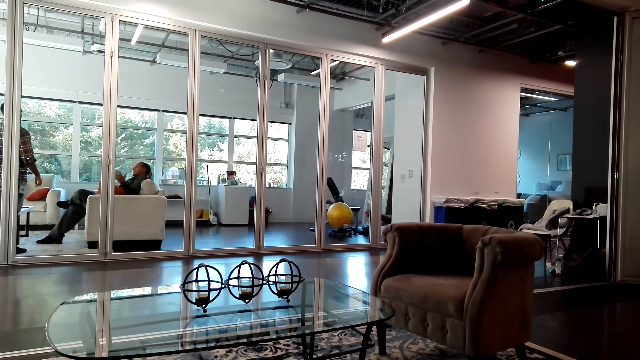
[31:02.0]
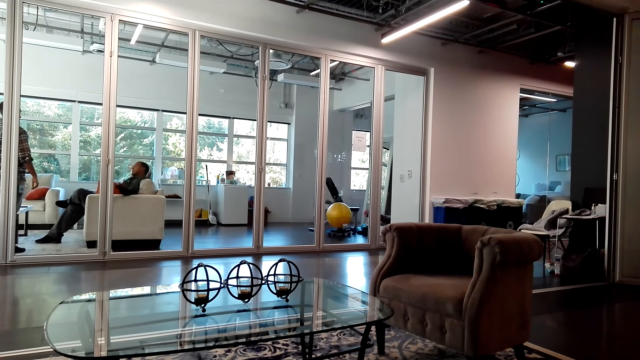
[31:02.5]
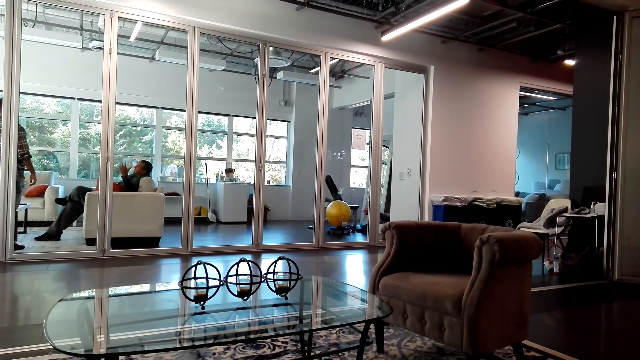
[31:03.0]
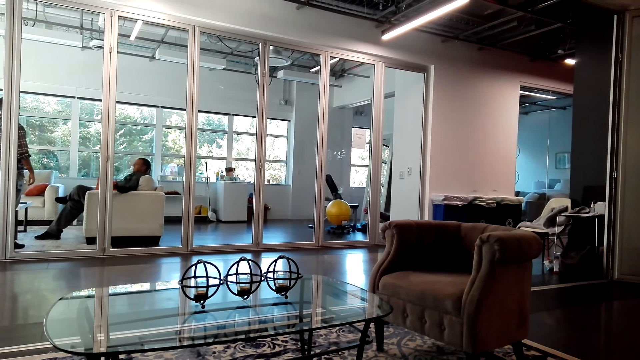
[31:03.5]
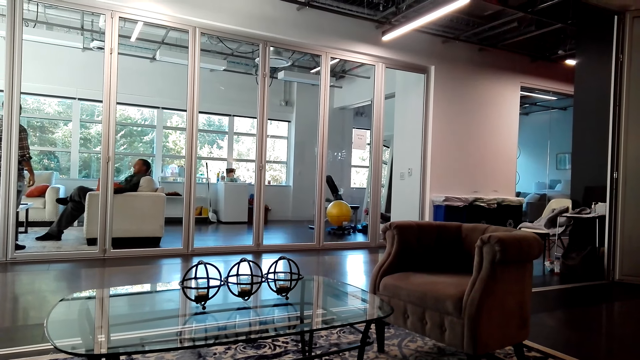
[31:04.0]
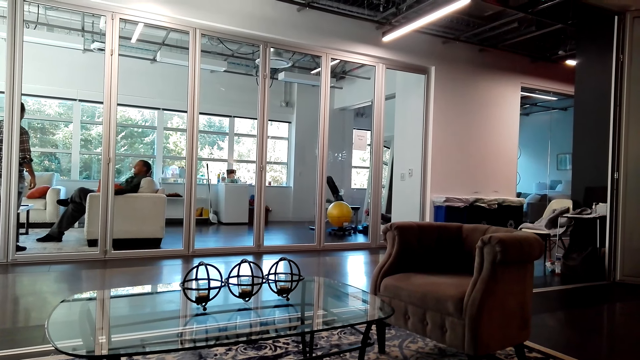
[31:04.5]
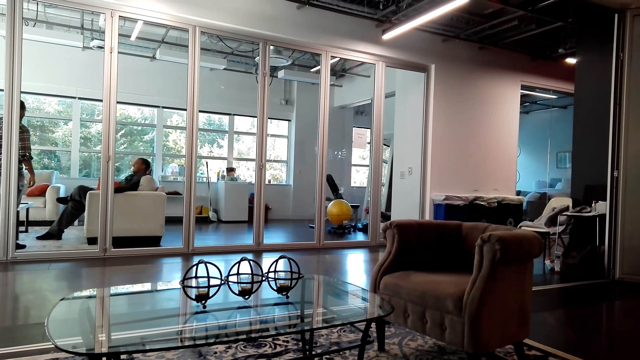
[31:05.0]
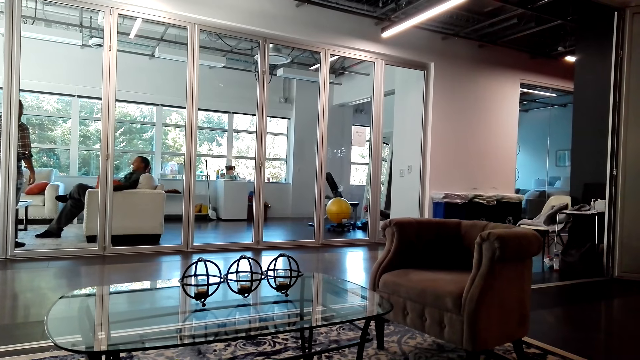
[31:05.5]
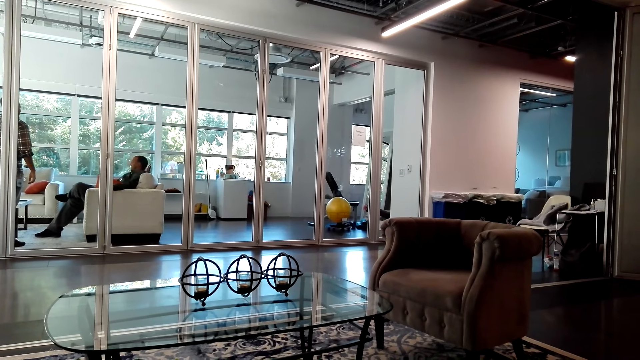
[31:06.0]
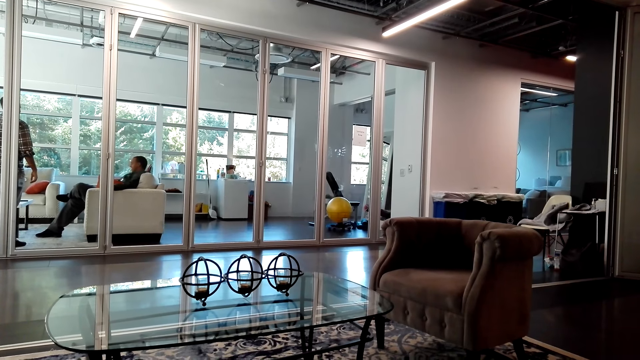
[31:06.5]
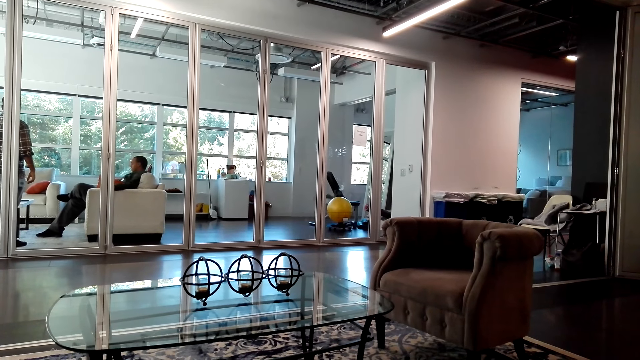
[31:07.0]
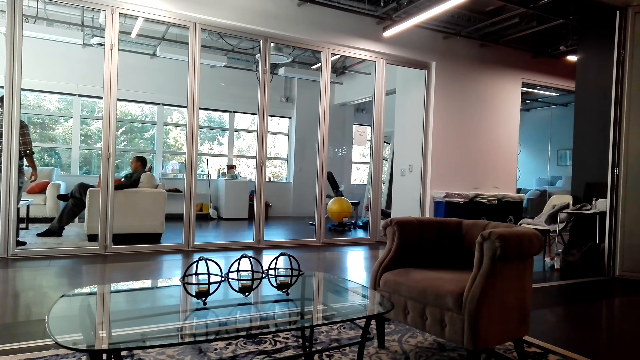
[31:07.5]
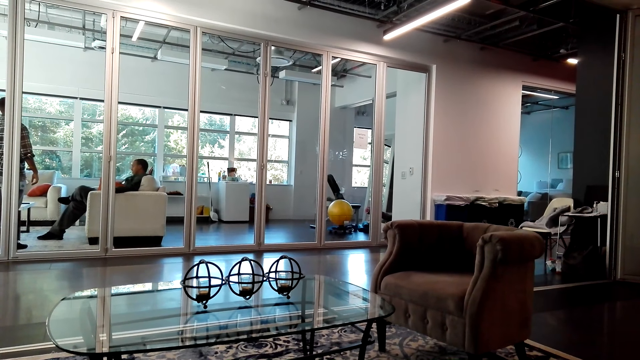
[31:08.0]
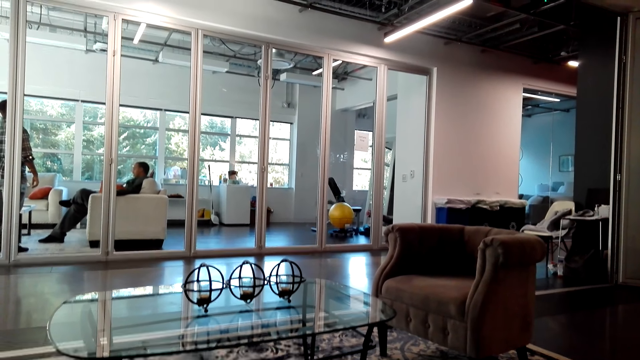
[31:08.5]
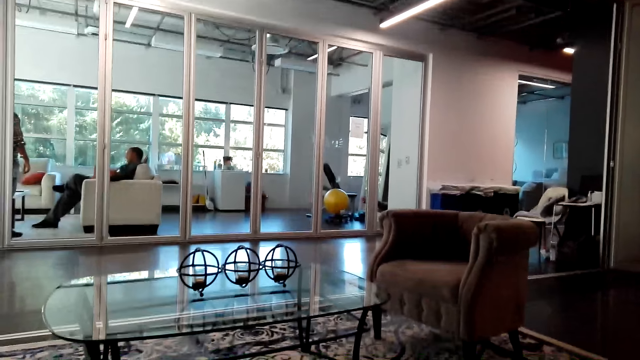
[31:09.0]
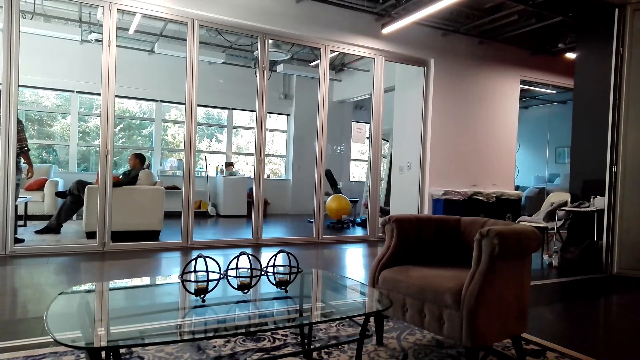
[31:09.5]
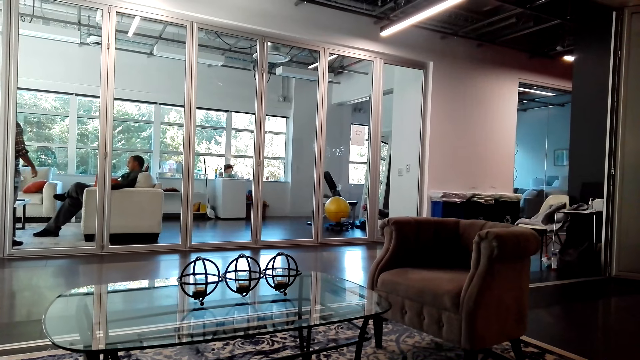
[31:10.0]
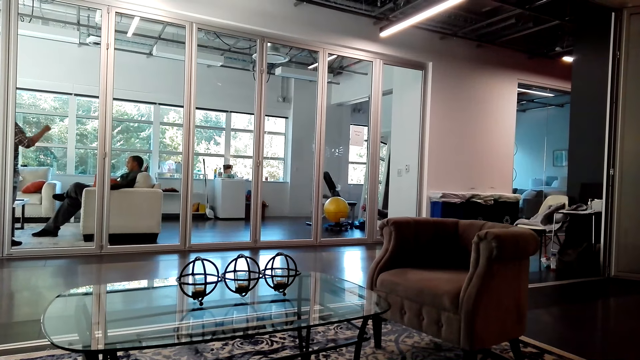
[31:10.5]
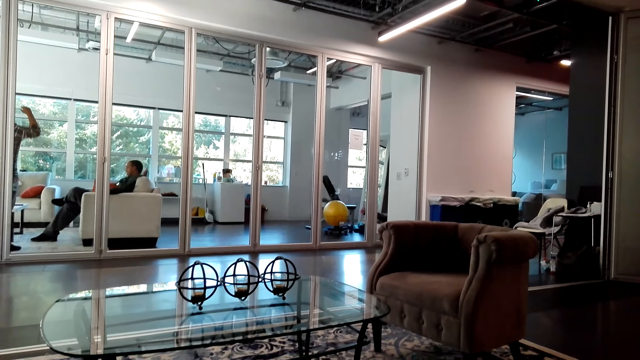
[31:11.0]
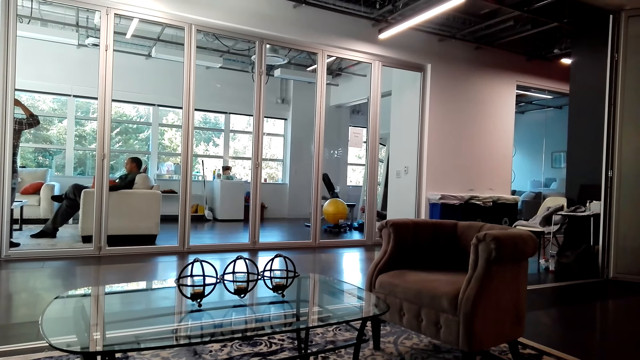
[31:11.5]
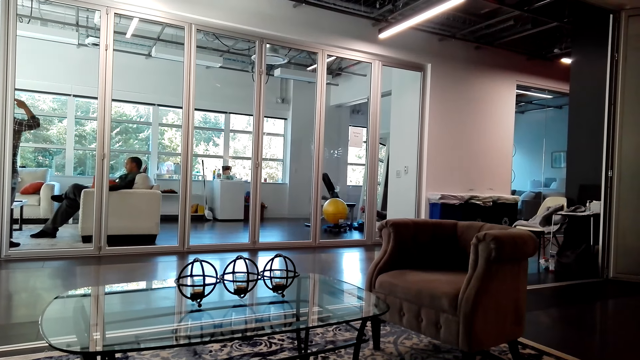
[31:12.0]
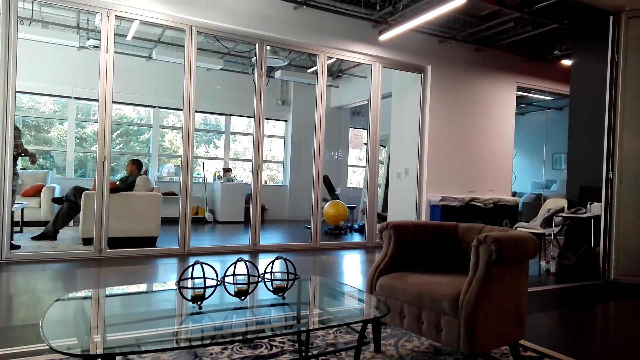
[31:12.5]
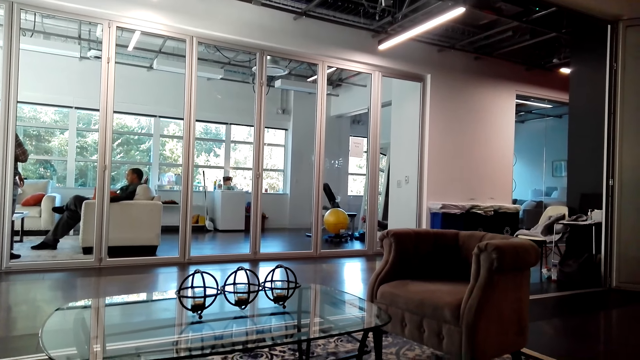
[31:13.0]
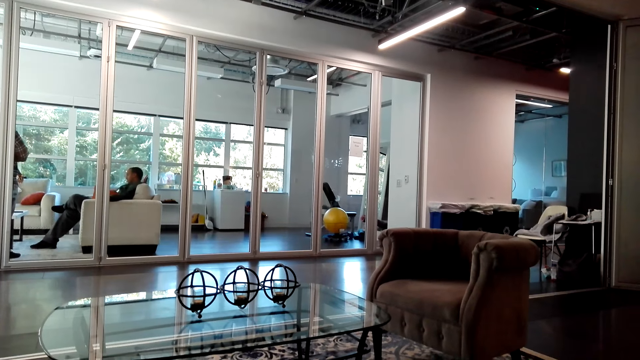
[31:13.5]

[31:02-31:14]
A person moves his hand. Another person moves his hand.

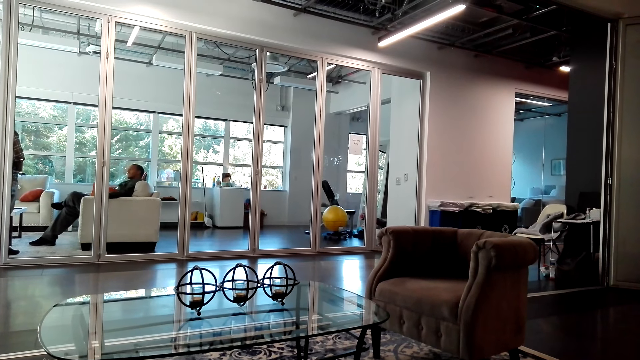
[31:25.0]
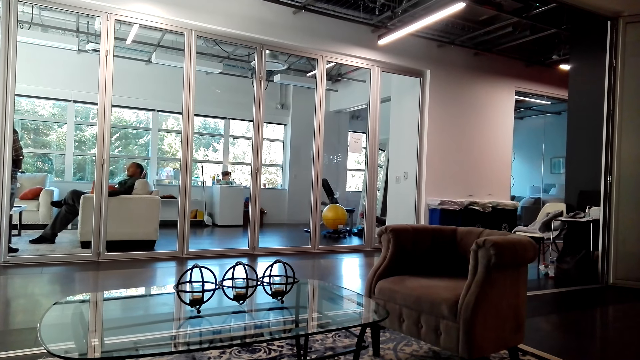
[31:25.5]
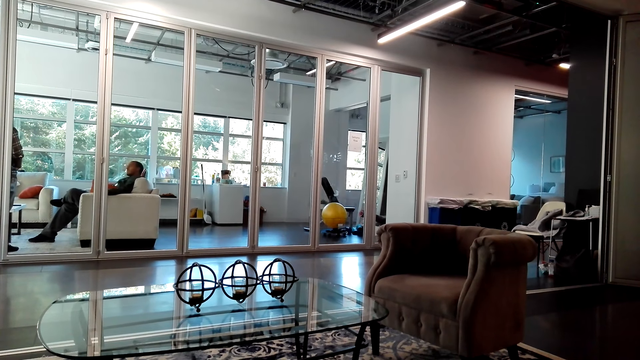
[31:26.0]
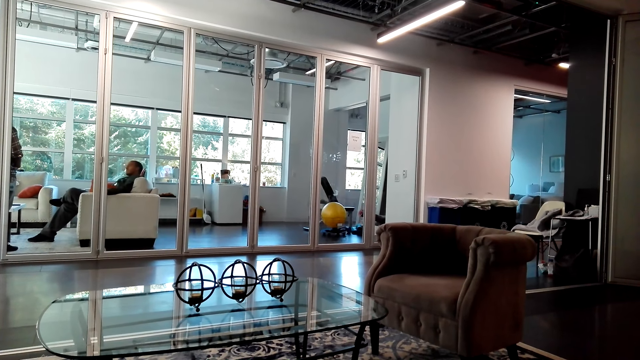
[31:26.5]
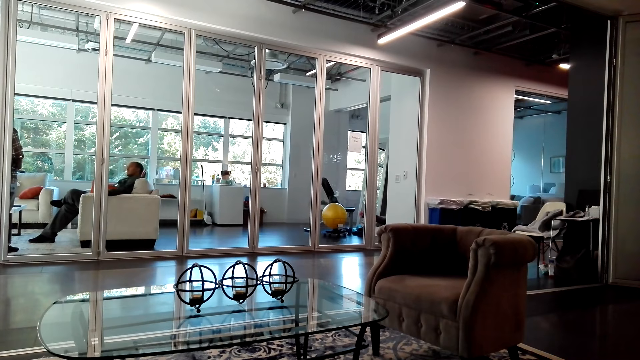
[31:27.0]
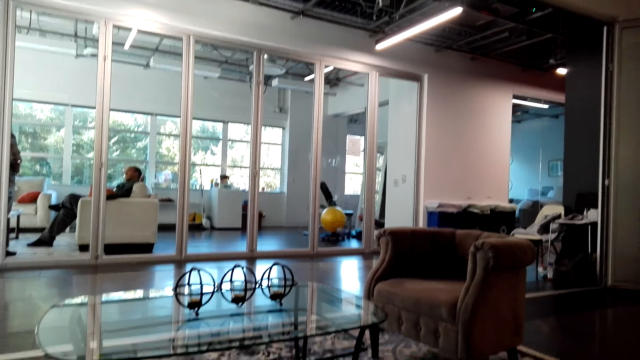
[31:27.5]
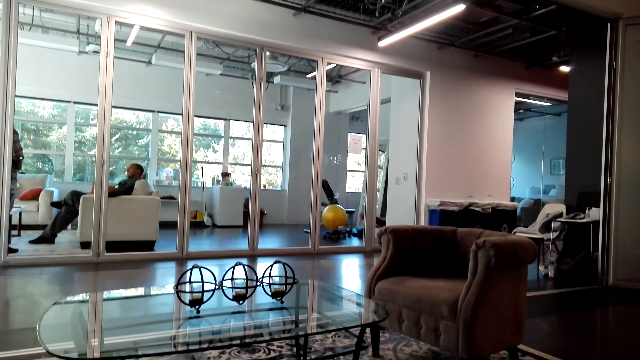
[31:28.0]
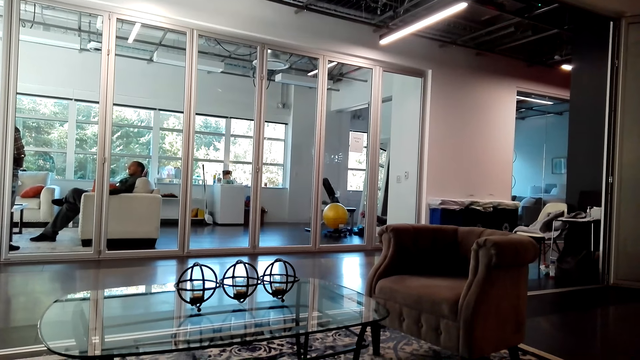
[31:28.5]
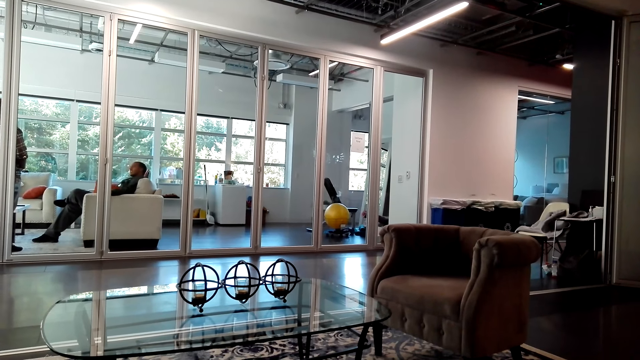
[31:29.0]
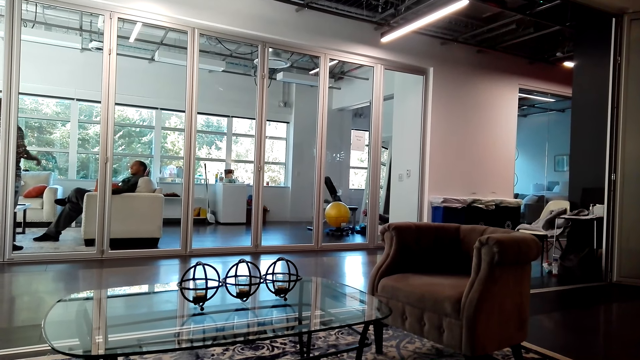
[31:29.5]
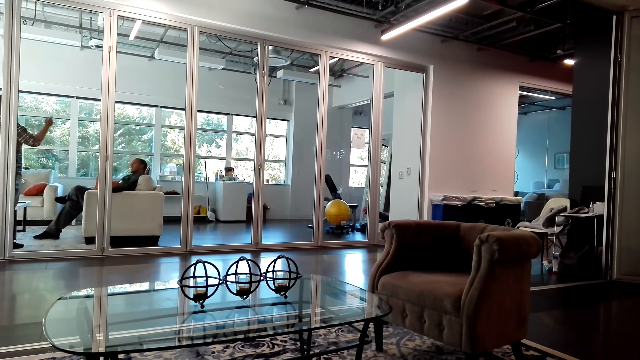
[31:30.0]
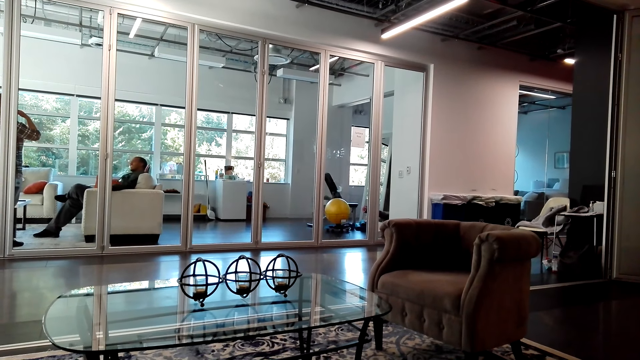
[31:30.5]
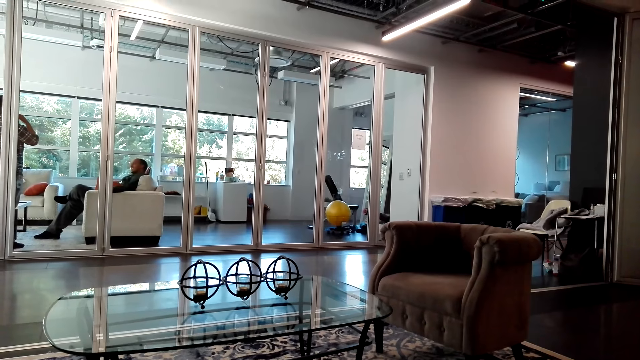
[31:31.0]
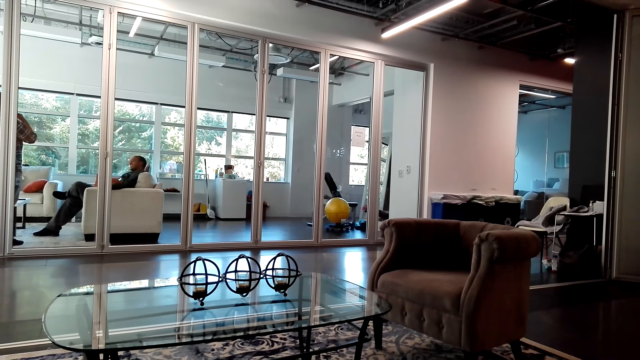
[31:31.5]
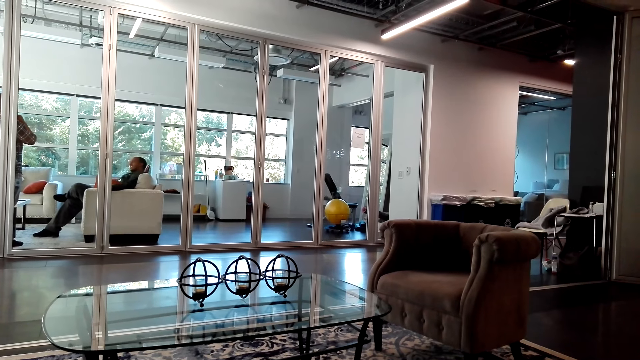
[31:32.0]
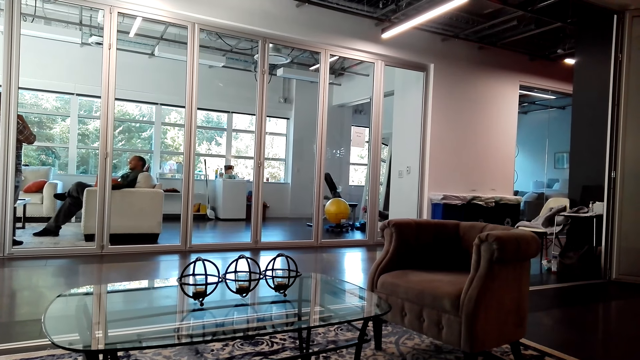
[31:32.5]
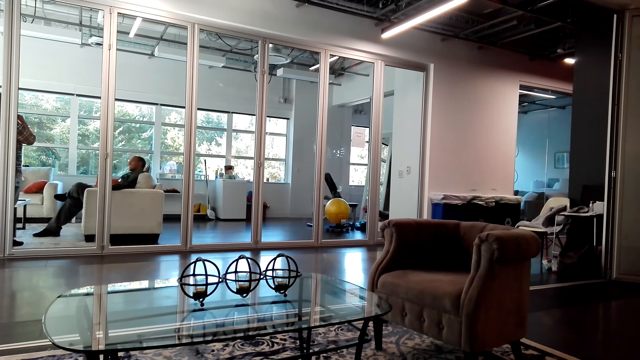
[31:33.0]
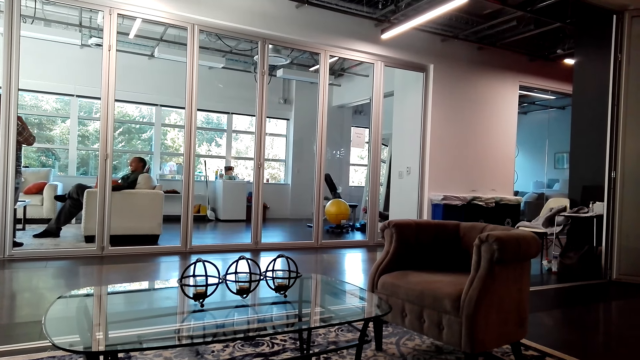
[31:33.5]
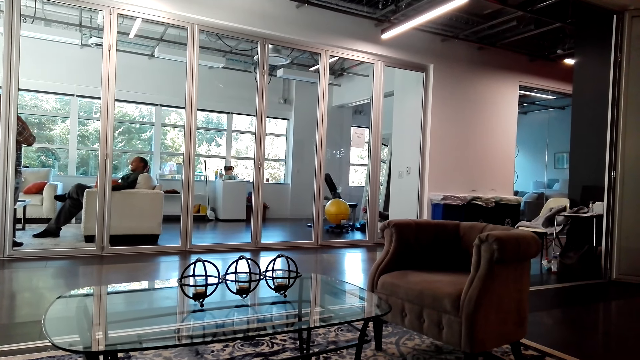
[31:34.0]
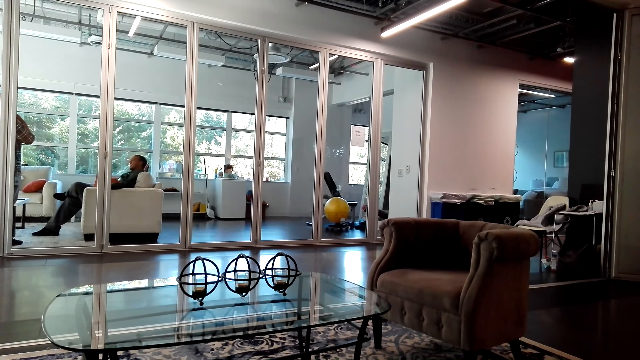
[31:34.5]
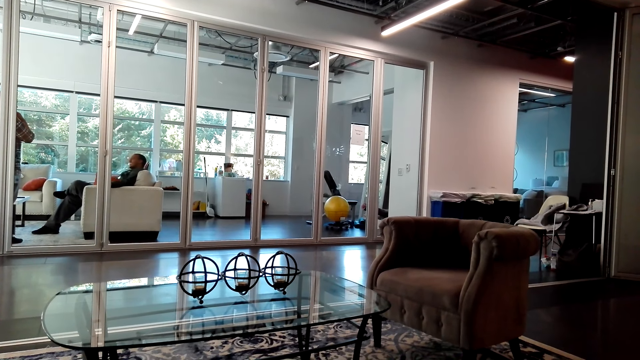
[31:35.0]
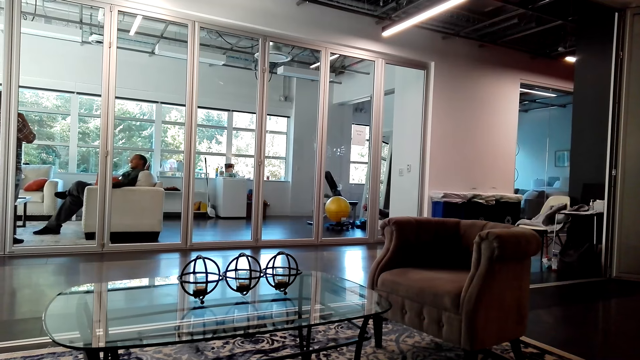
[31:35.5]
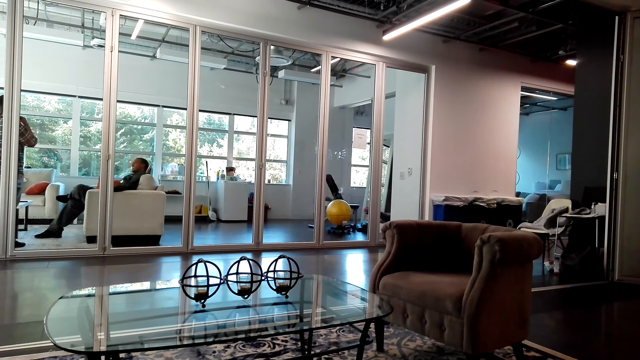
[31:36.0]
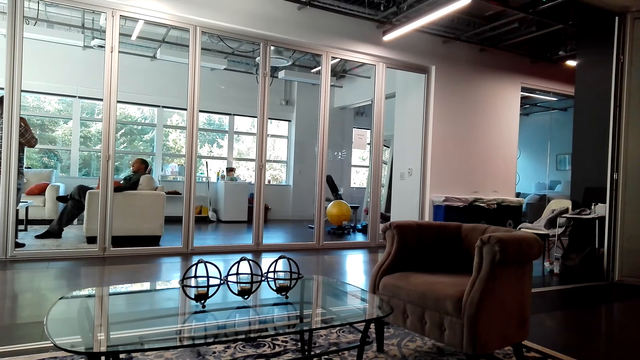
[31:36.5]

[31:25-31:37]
The camera wearer moves his head.
